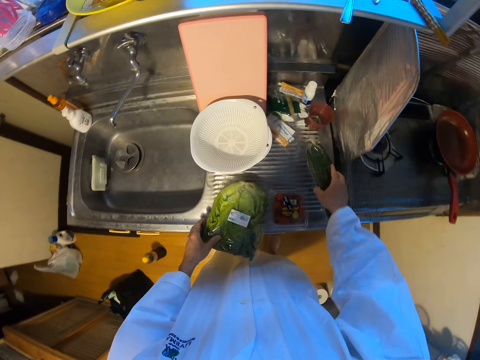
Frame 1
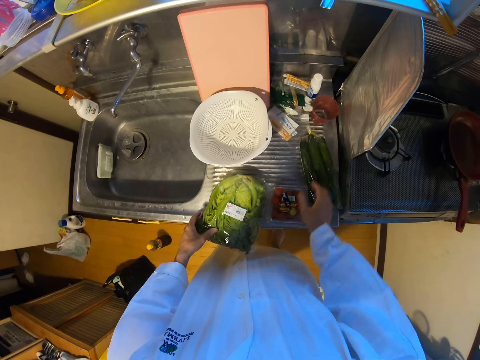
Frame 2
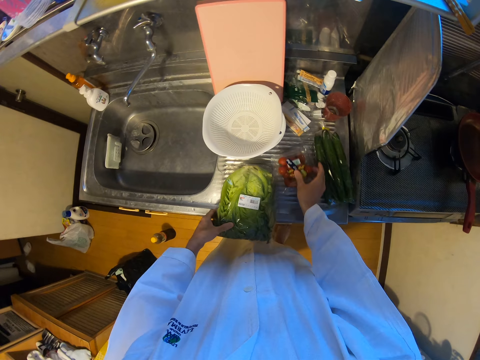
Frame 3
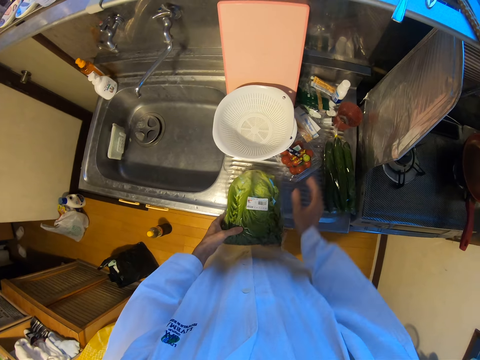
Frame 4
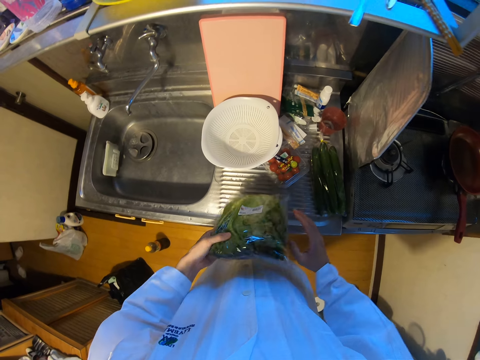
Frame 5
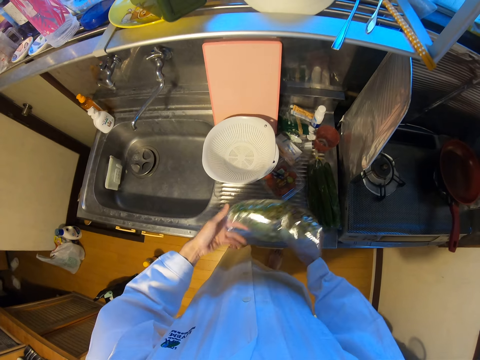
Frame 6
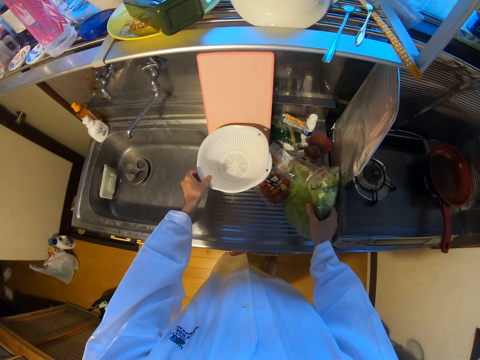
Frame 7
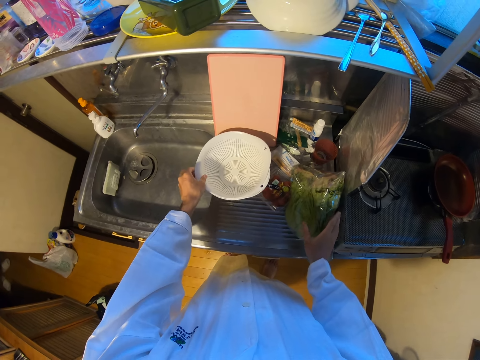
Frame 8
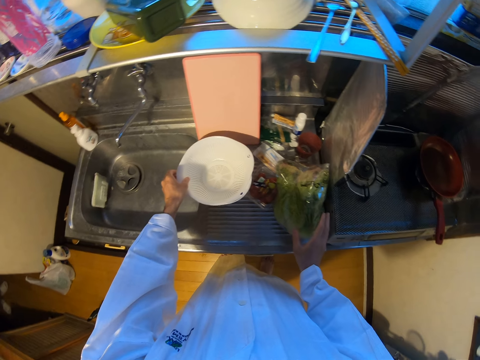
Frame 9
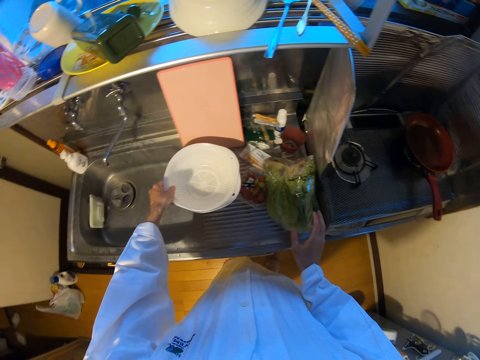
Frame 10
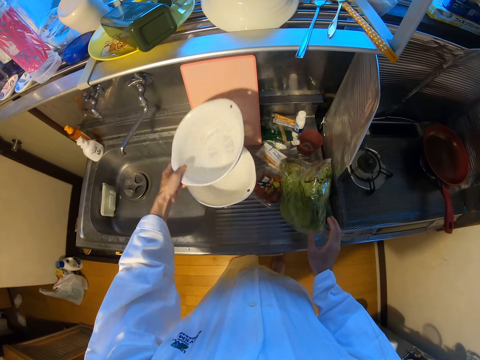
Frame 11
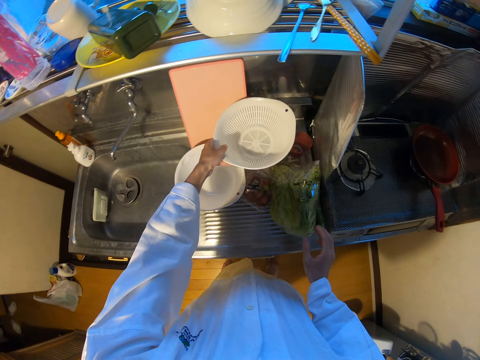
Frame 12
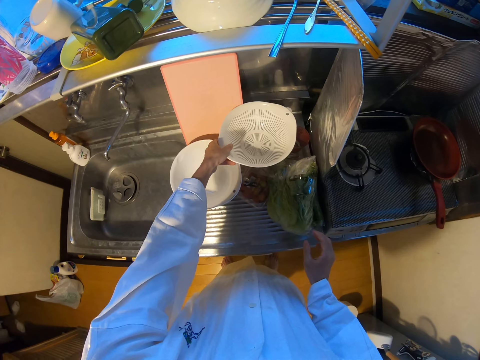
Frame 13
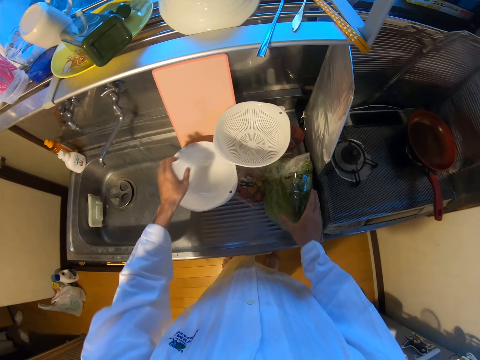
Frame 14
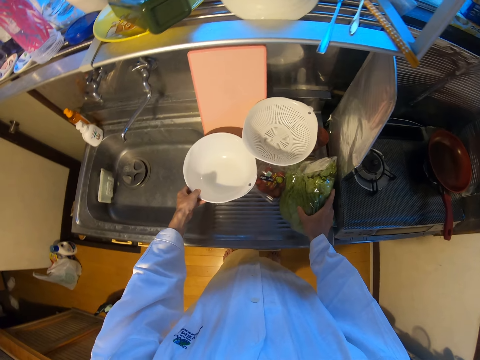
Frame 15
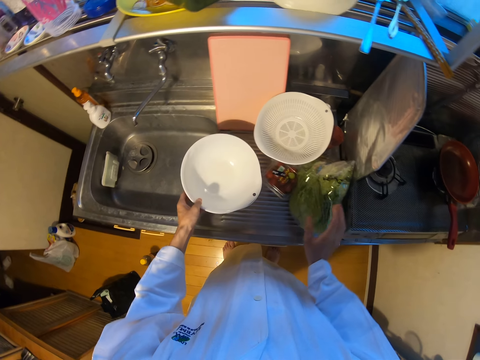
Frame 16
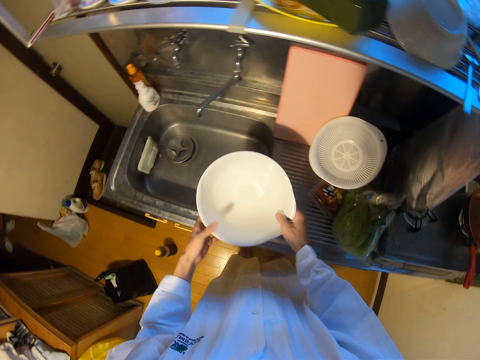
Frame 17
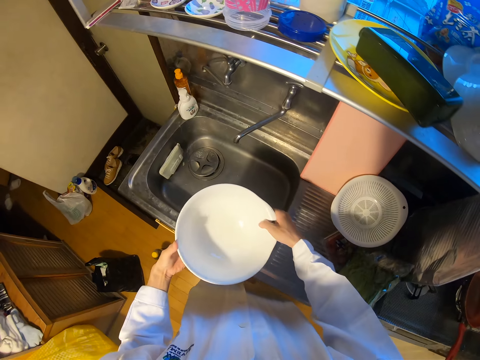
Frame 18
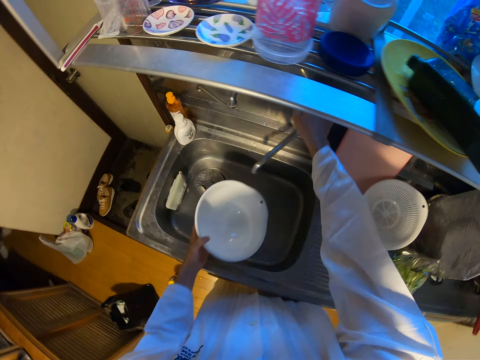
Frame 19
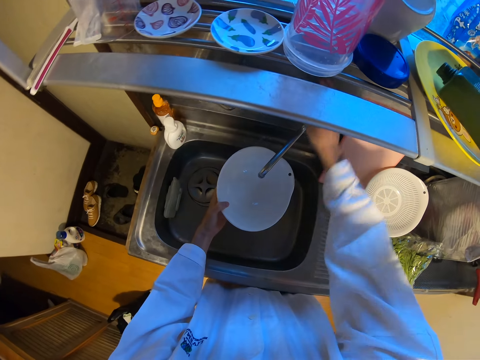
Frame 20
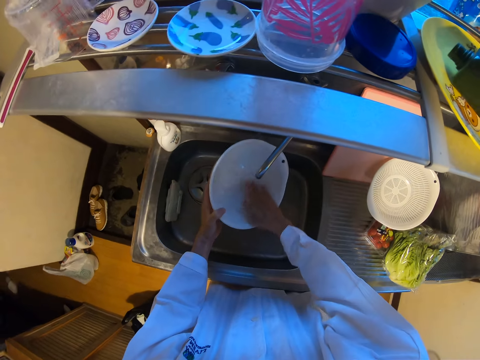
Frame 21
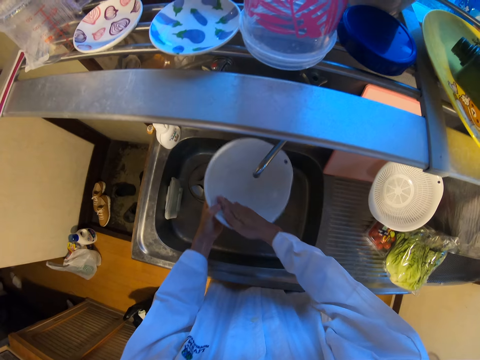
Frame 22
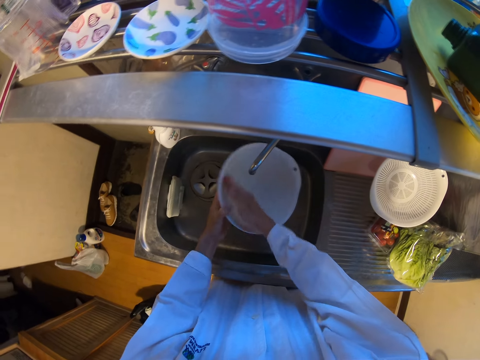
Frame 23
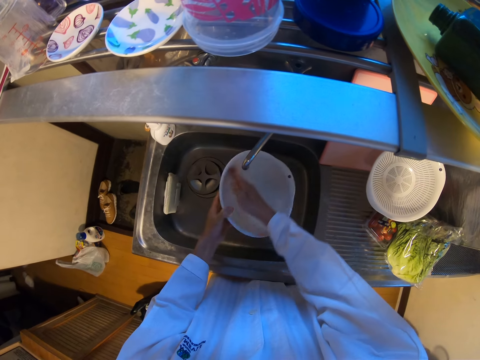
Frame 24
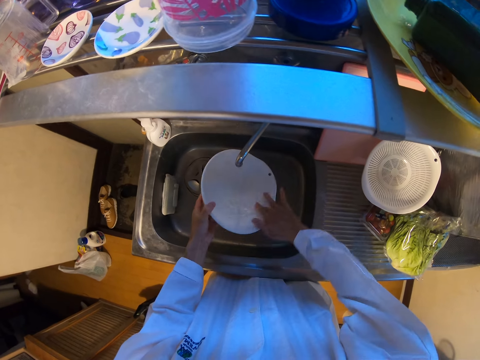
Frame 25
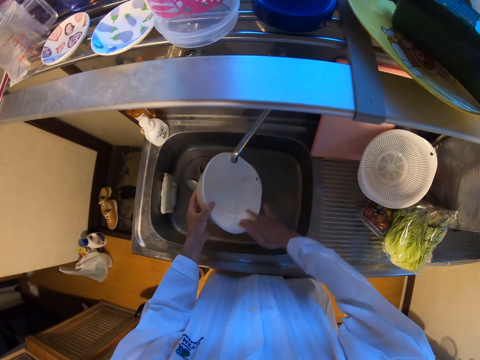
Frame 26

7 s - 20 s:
The camera wearer puts a courgette on the sink. He pushes a box aside, lifts vegetables, and puts the vegetables on the table. He moves a sieve on the sink with his left hand. He puts a plate on the vegetables. He touches a nylon on the table. He lifts a container on the sink. He opens the tap on the sink. He rinses the container in the sink.

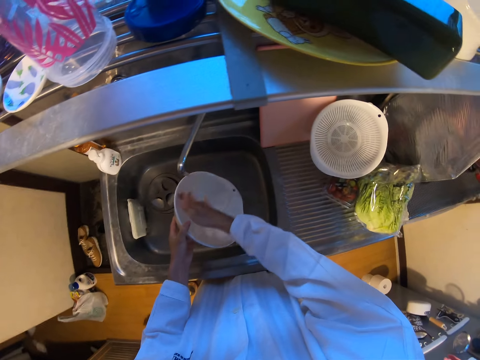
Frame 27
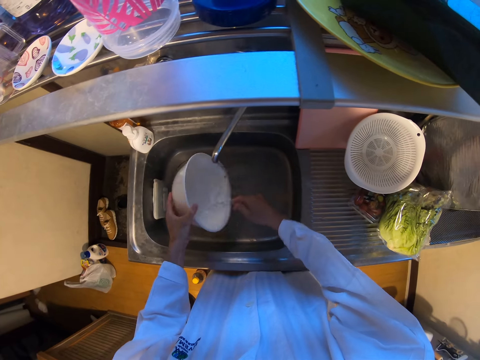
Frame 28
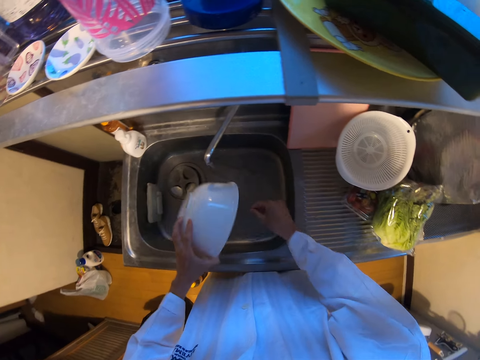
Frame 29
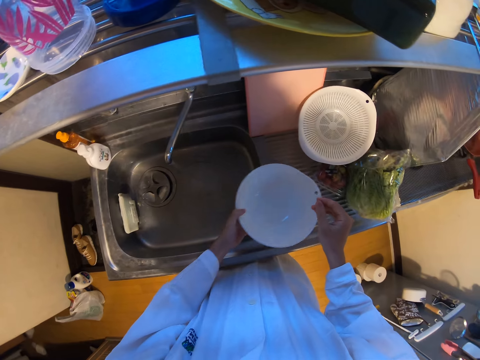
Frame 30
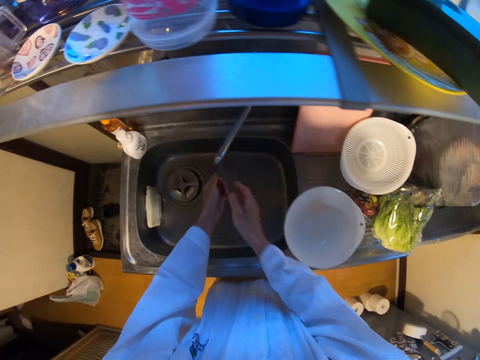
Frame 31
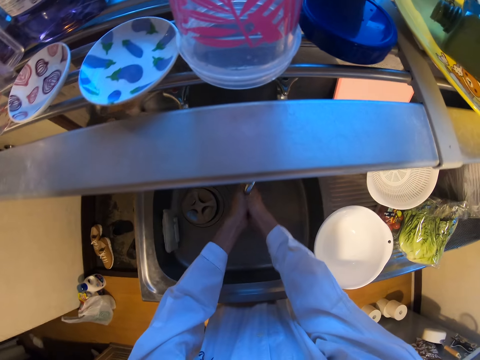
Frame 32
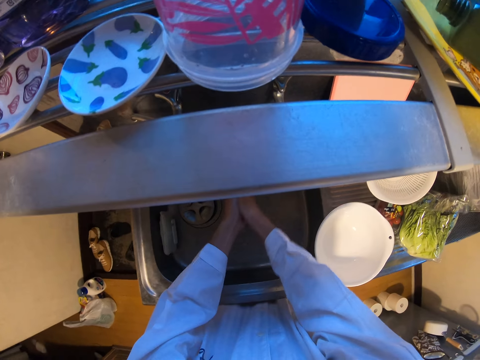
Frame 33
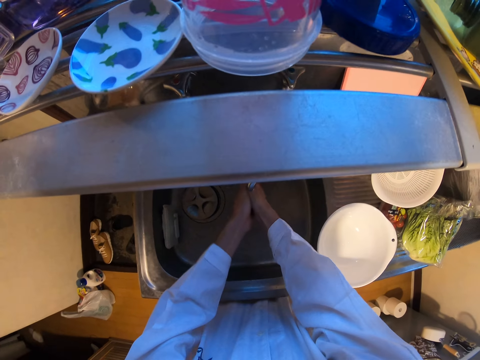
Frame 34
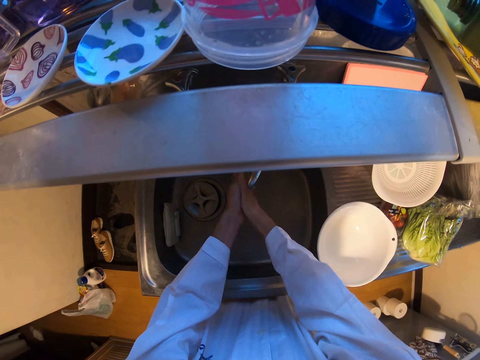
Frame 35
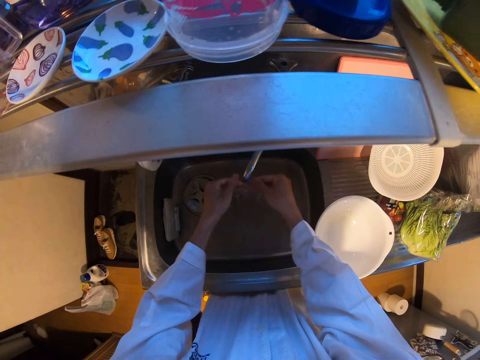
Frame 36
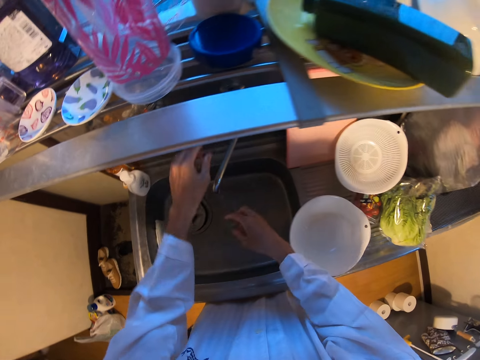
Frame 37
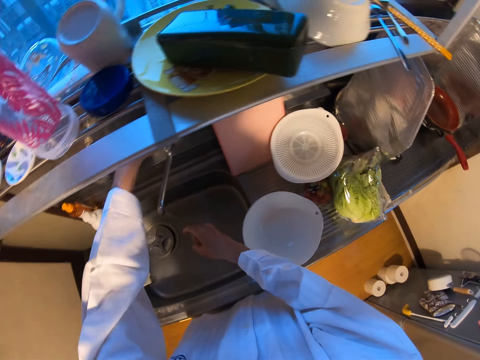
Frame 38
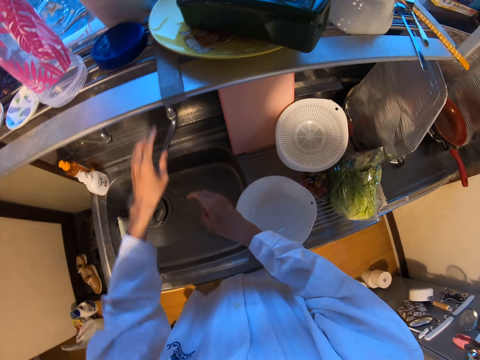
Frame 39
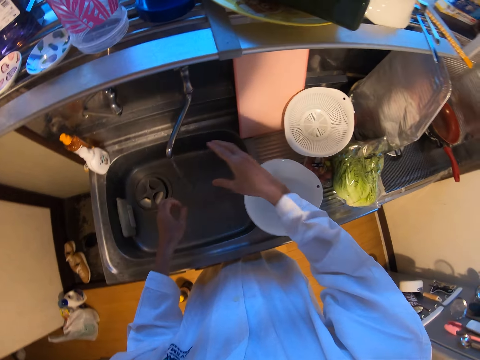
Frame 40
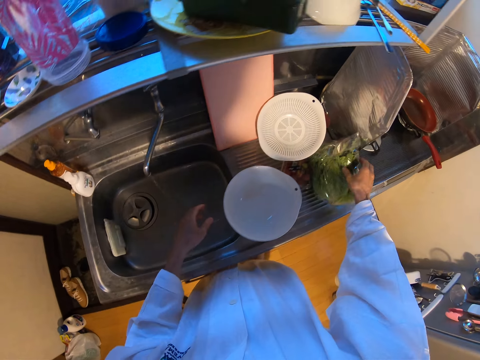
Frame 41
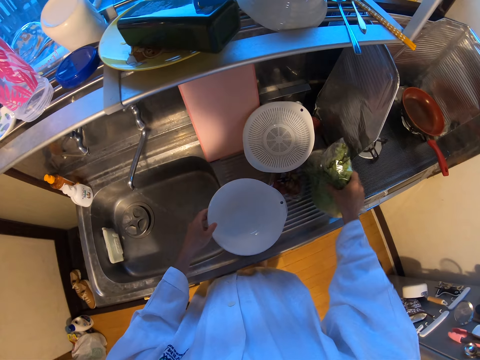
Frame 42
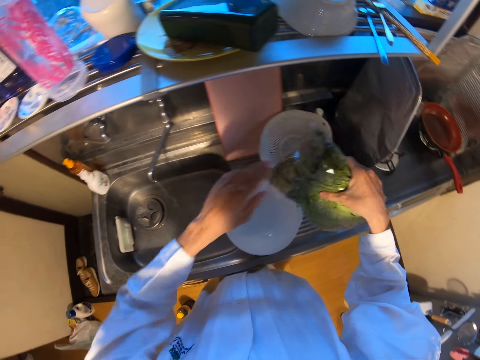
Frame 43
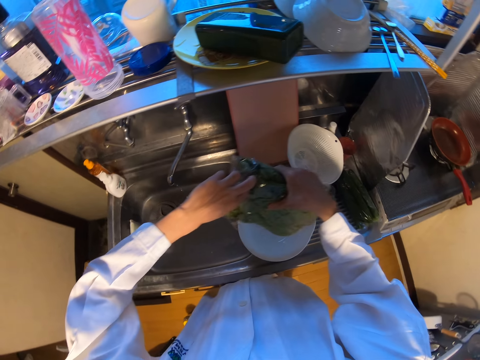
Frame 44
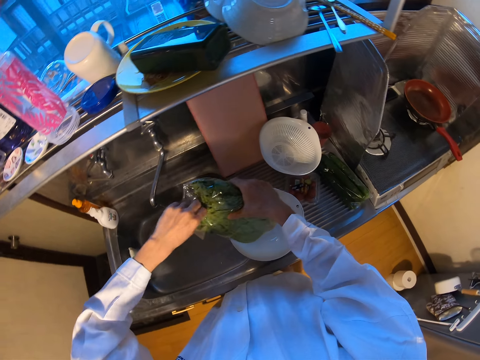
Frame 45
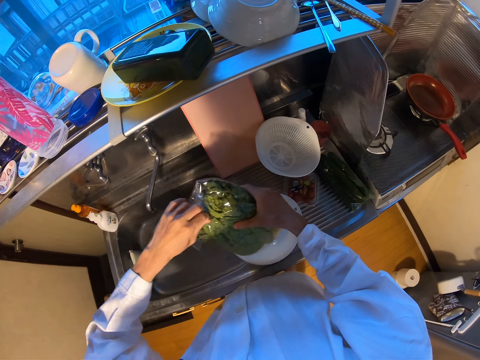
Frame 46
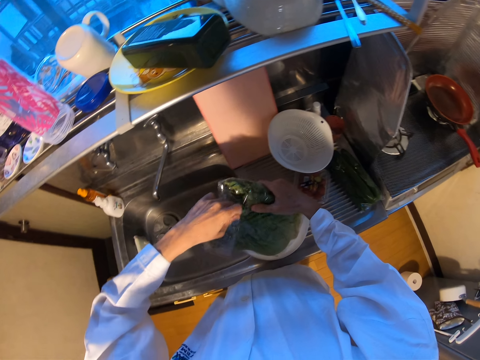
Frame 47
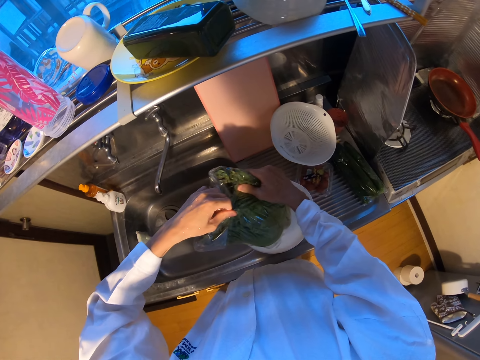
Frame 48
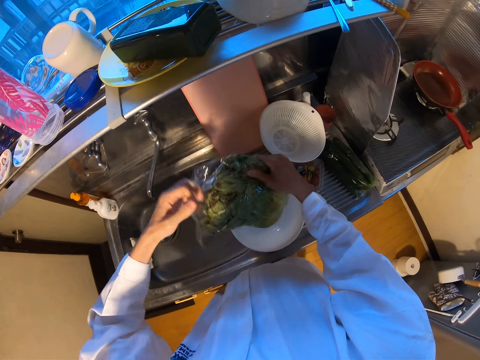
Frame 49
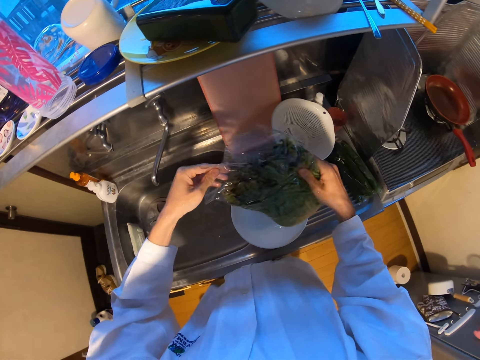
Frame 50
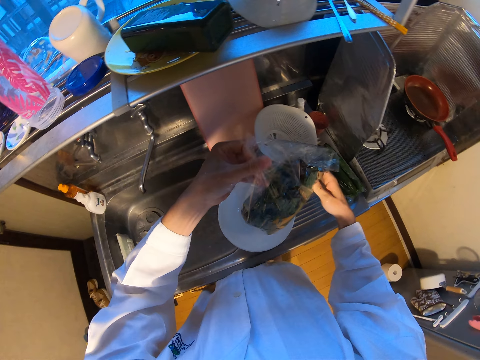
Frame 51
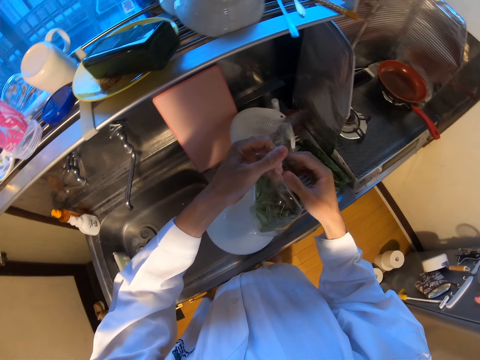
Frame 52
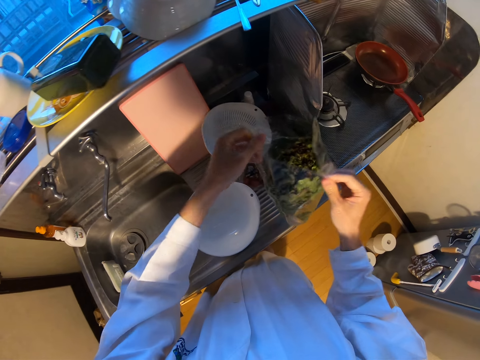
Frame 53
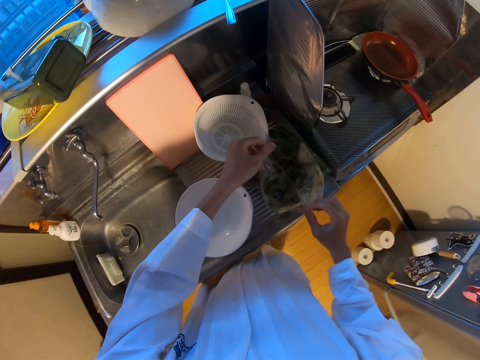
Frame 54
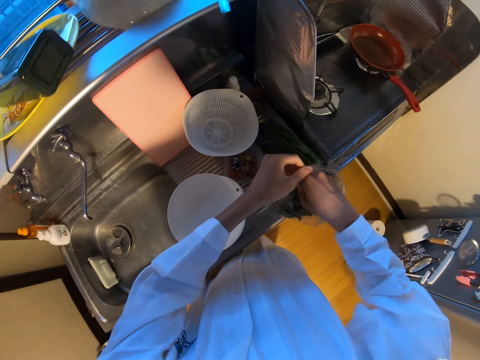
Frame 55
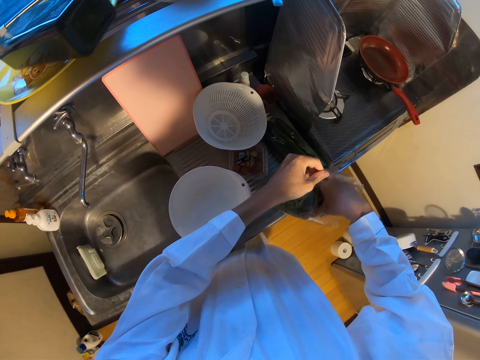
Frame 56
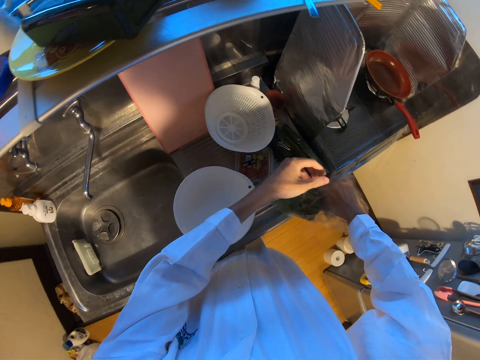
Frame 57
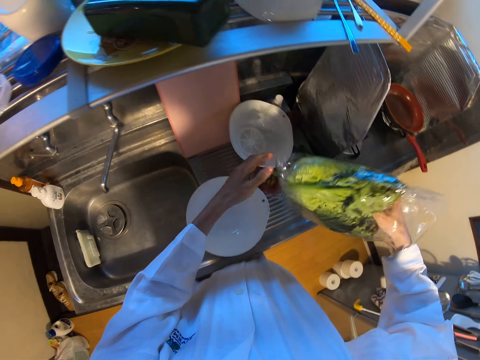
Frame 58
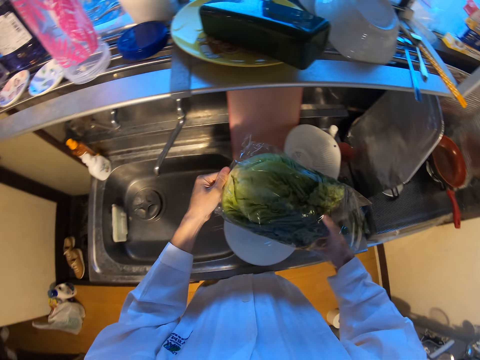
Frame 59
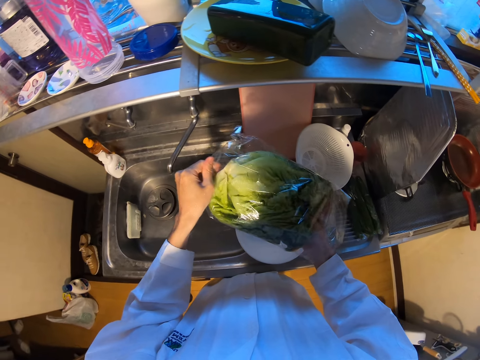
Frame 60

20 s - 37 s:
The camera wearer drops the container on the sink. He rinses his hand. He switches off the tap. He picks up a nylon on the sink with his right hand. He opens the nylon. He drops the nylon on the sink. He picks up the nylon on the sink.
